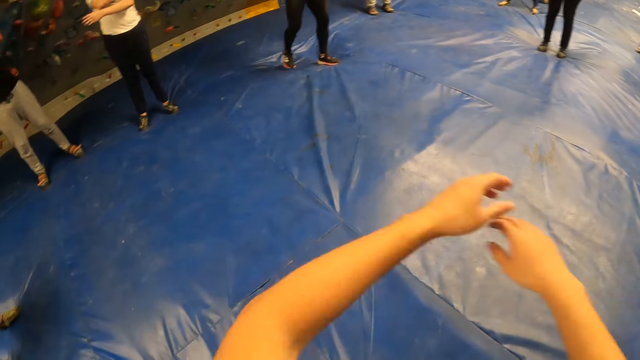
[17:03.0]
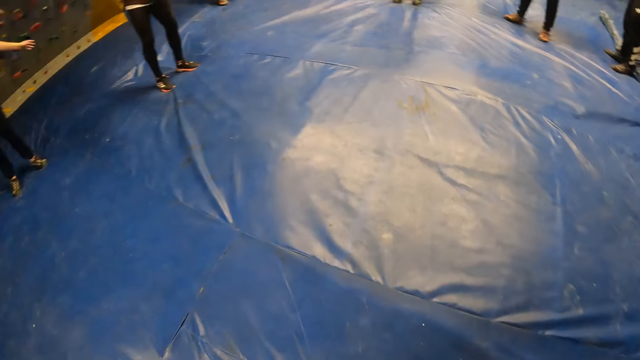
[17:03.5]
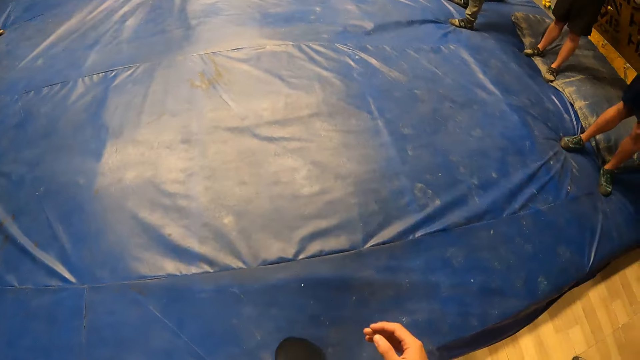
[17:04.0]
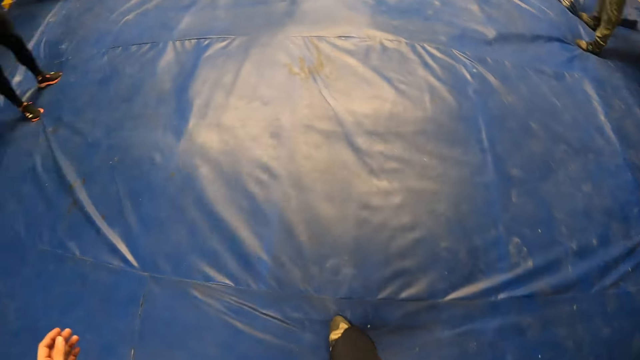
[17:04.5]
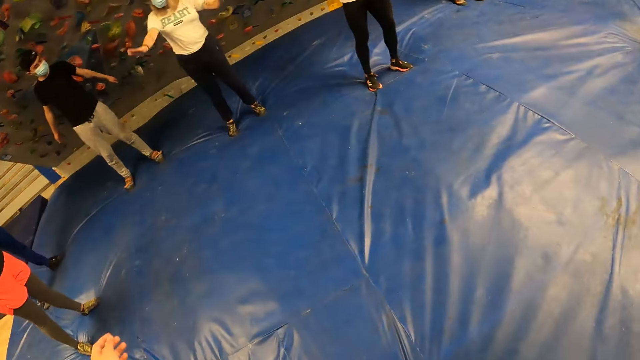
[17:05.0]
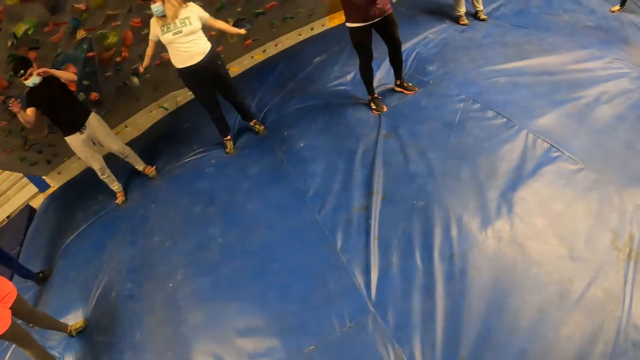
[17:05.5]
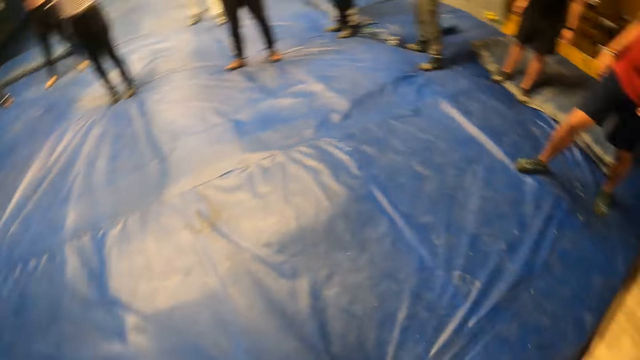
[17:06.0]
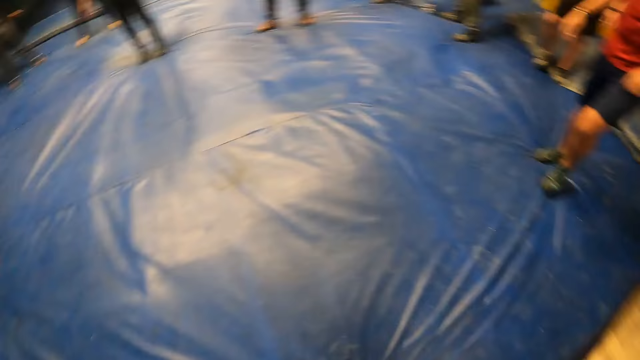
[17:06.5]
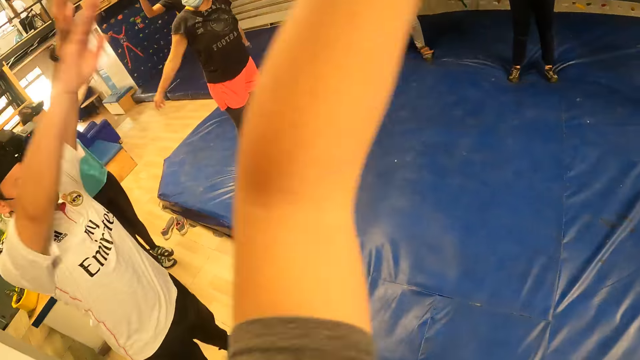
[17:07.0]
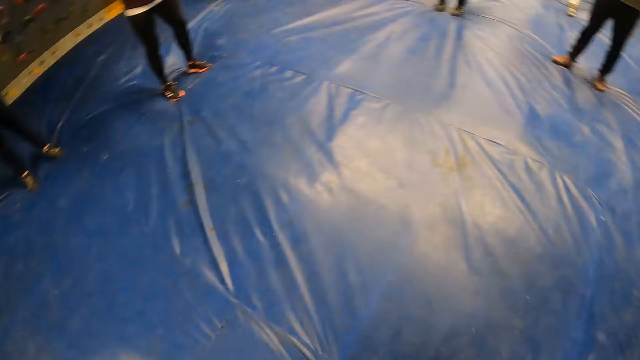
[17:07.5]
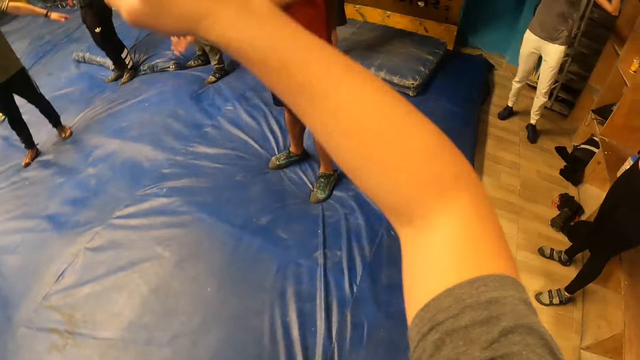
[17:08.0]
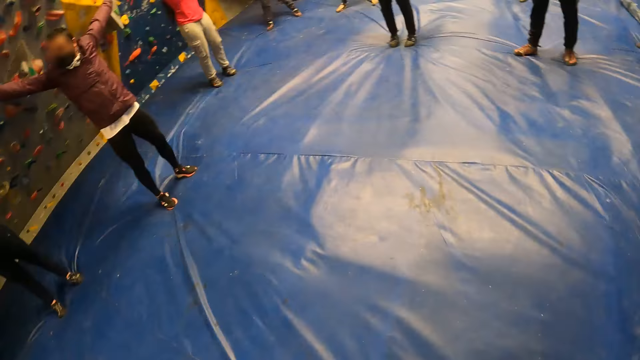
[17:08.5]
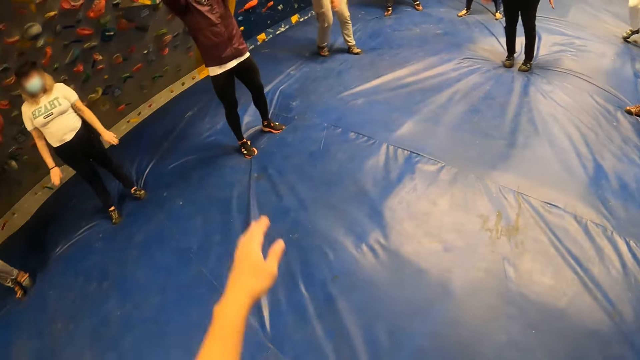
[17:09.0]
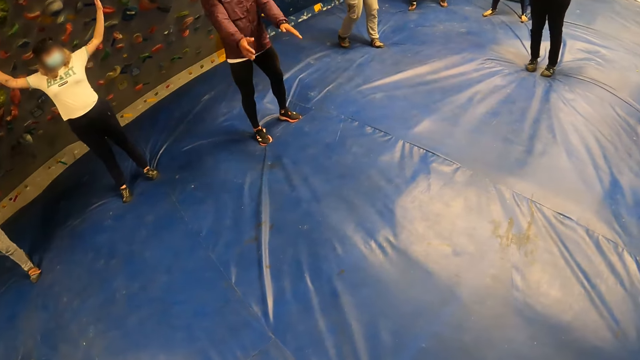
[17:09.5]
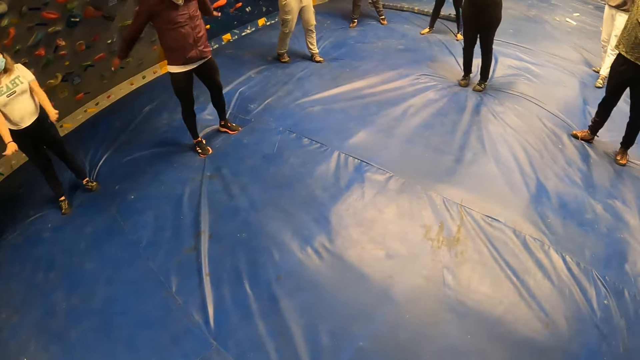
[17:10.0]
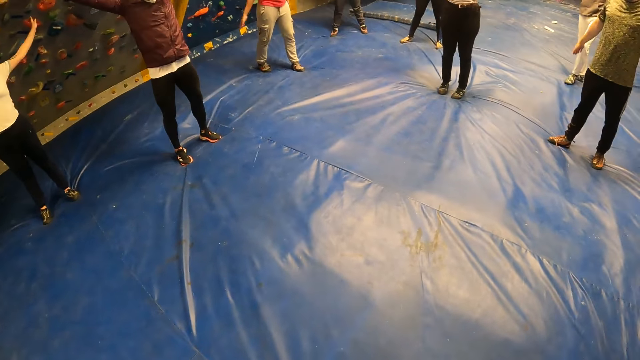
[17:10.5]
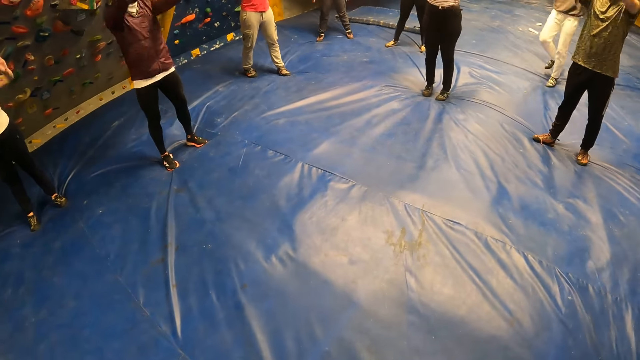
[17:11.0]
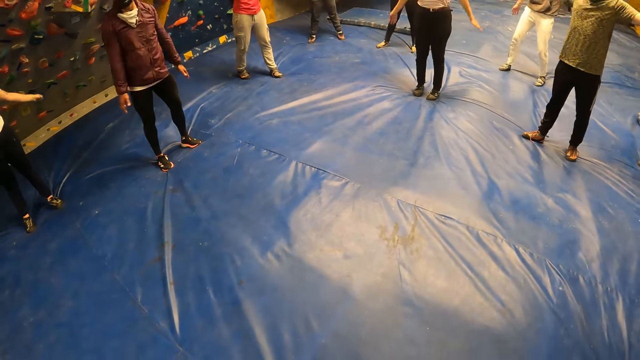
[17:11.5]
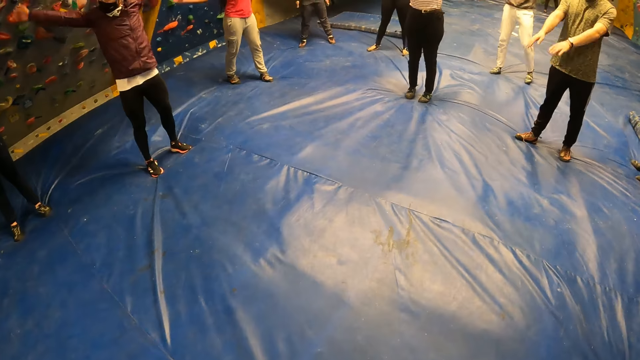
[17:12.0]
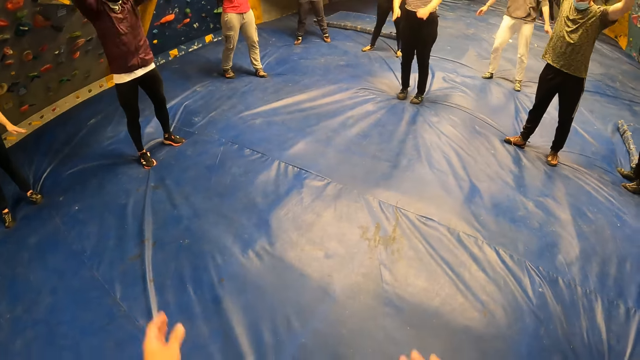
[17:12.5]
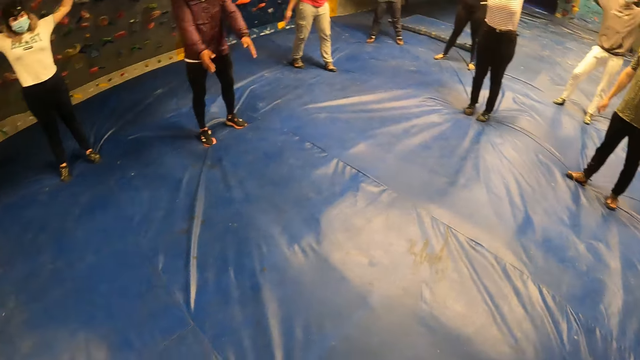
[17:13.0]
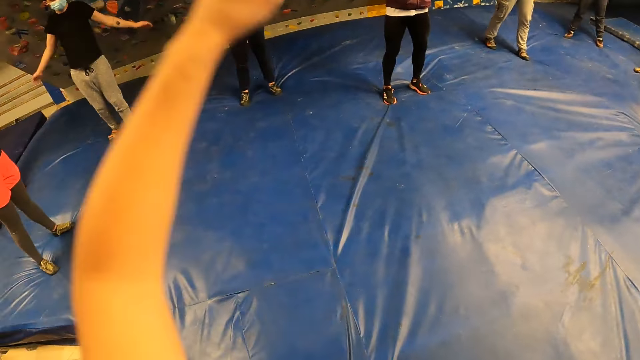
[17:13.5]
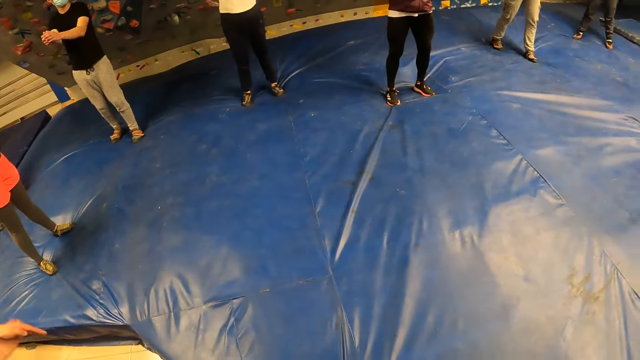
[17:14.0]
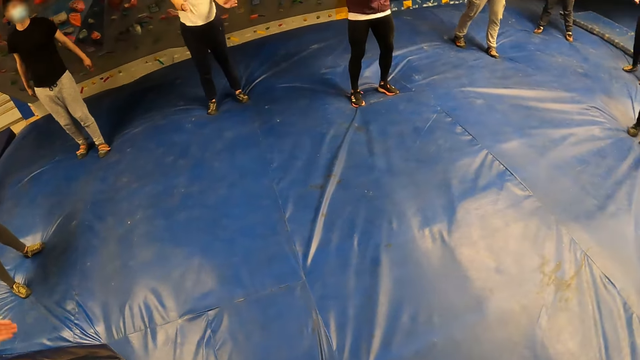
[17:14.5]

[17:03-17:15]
The camera wearer climbs onto the blue landing mattress. He swings his hands.

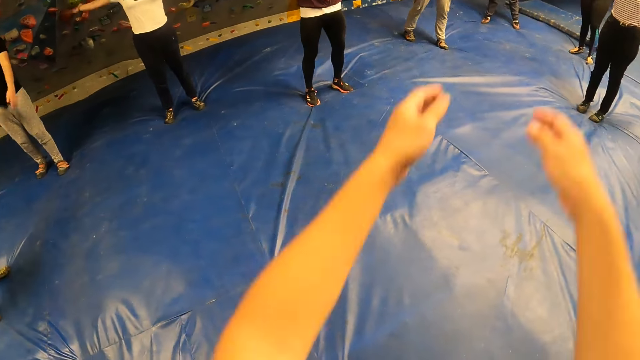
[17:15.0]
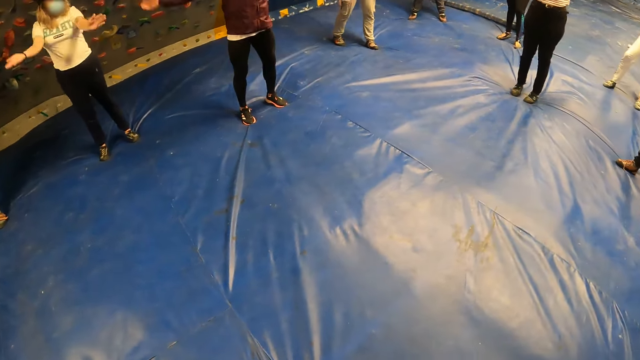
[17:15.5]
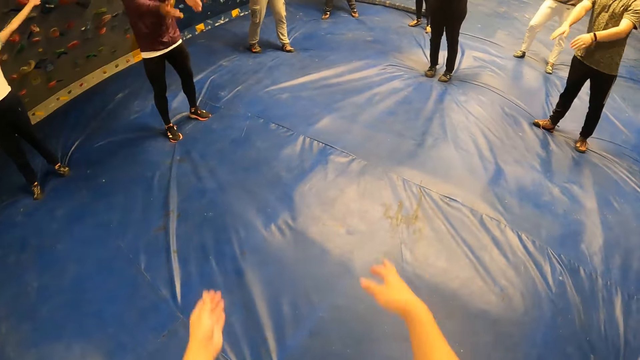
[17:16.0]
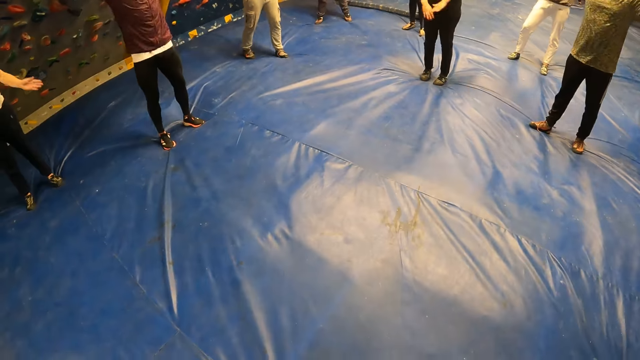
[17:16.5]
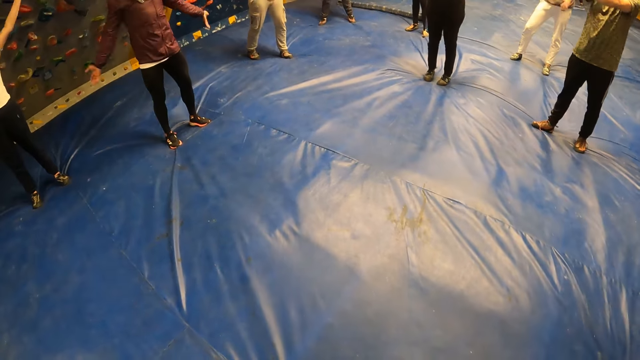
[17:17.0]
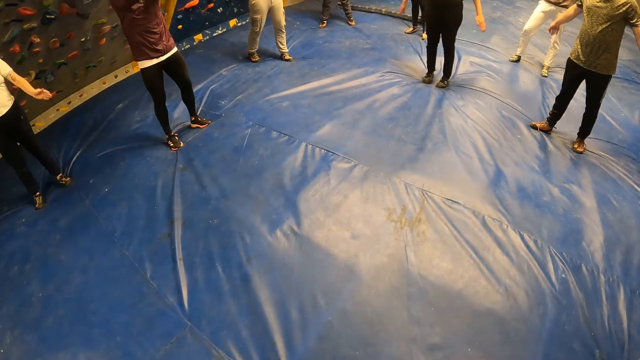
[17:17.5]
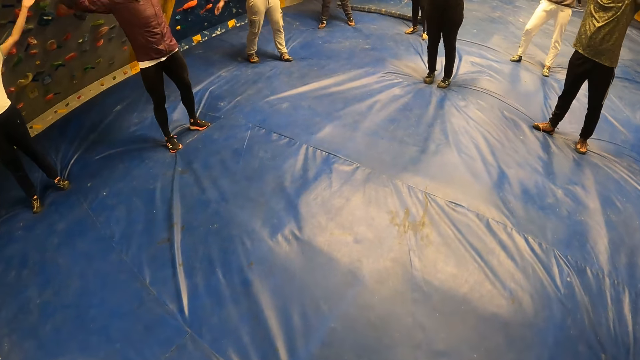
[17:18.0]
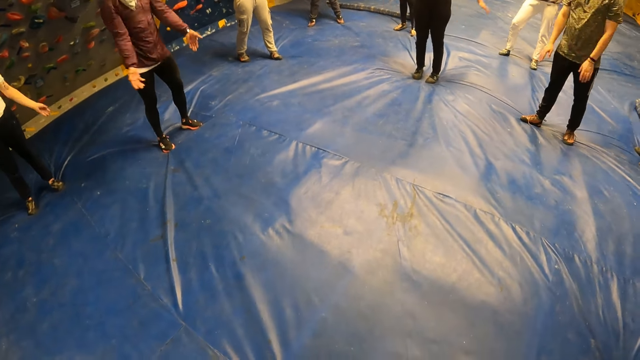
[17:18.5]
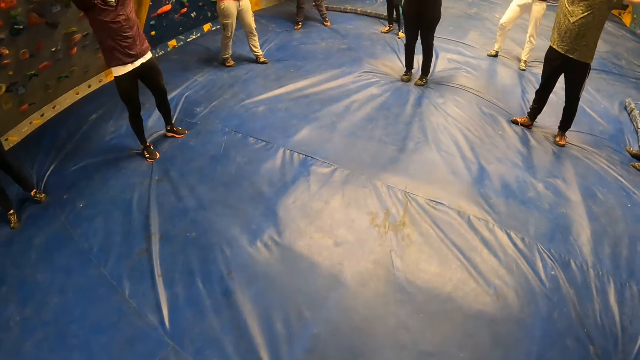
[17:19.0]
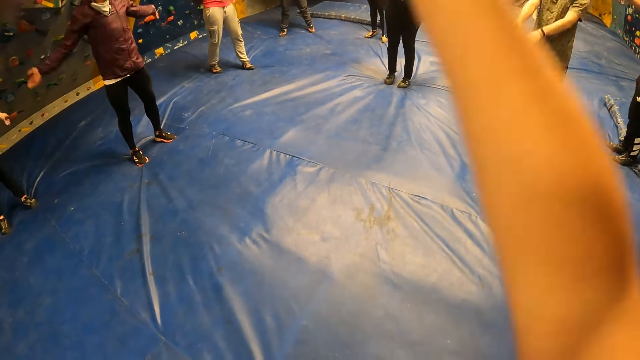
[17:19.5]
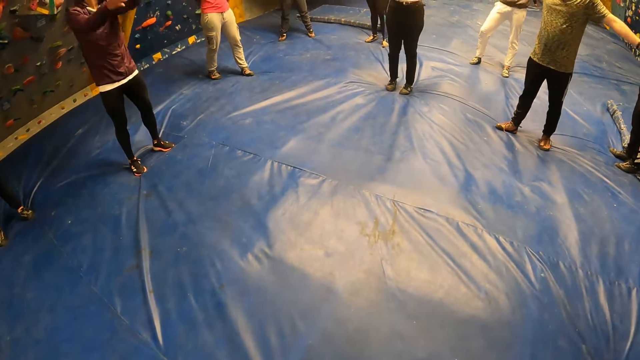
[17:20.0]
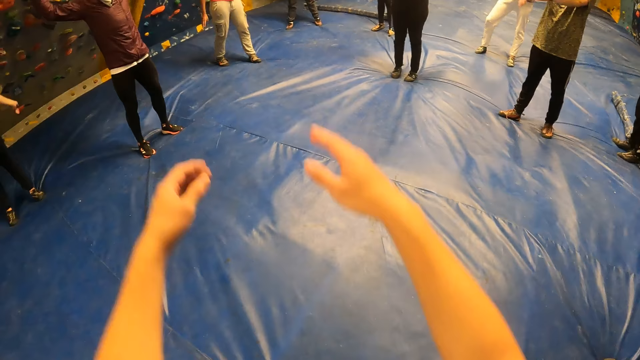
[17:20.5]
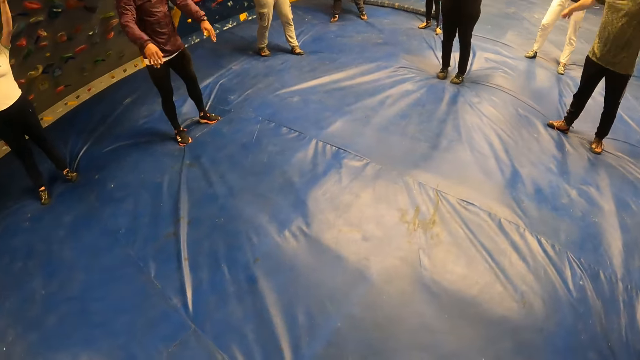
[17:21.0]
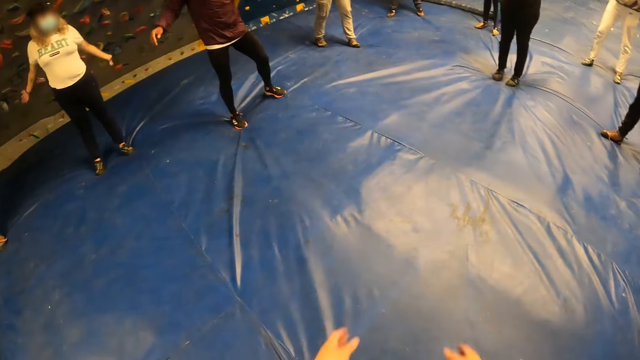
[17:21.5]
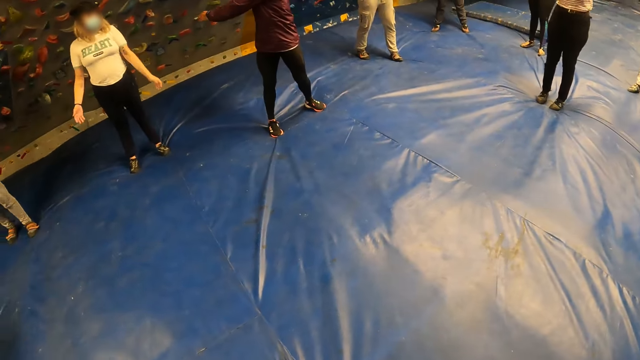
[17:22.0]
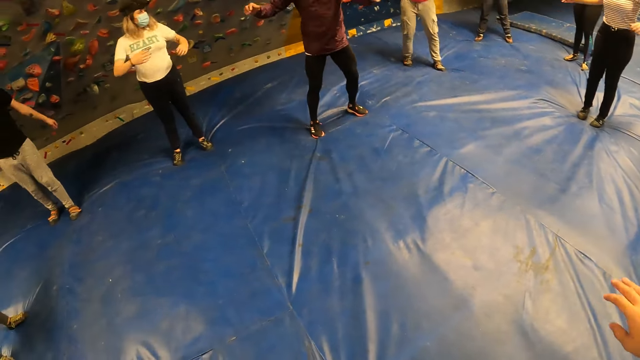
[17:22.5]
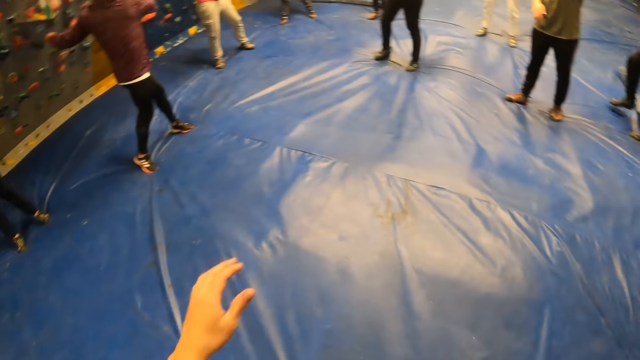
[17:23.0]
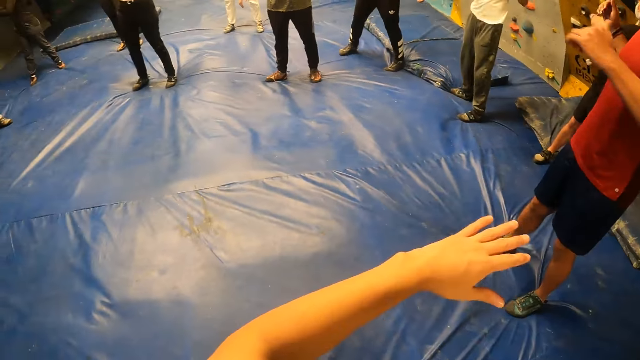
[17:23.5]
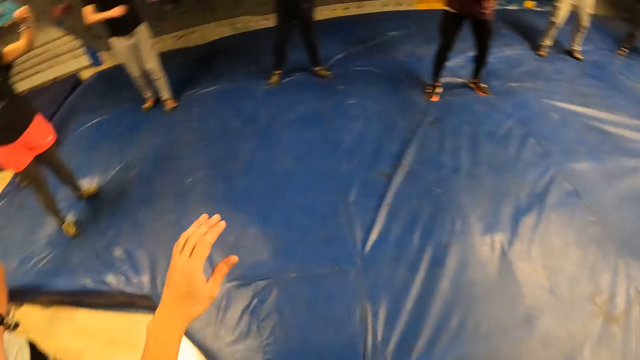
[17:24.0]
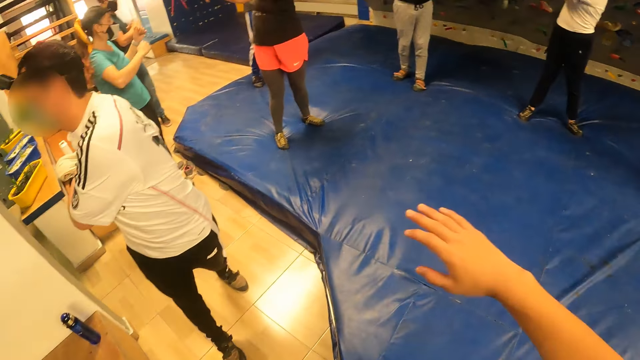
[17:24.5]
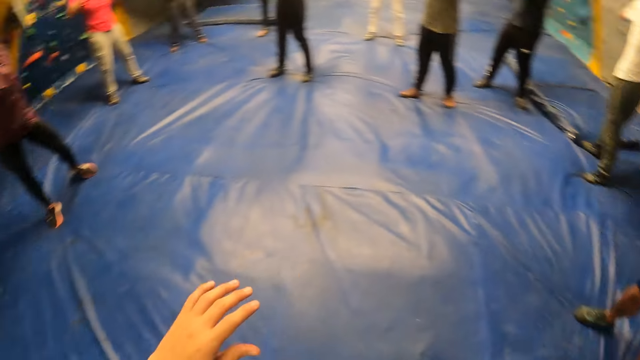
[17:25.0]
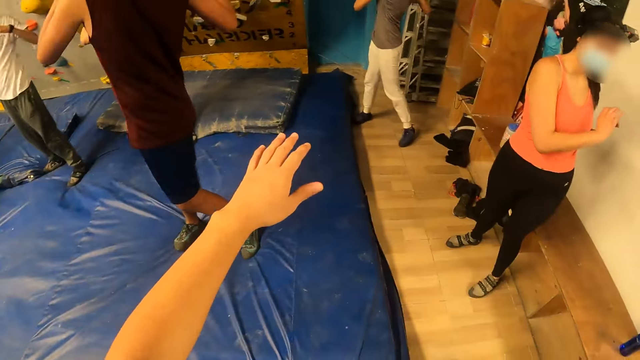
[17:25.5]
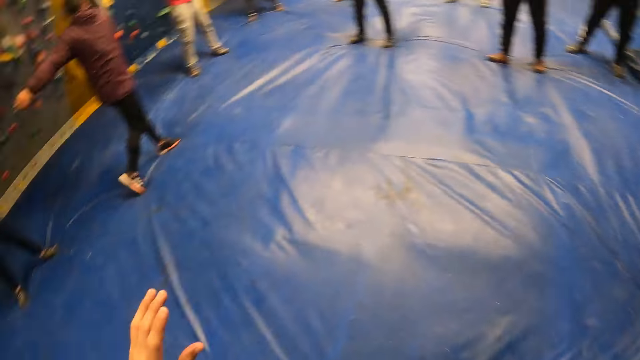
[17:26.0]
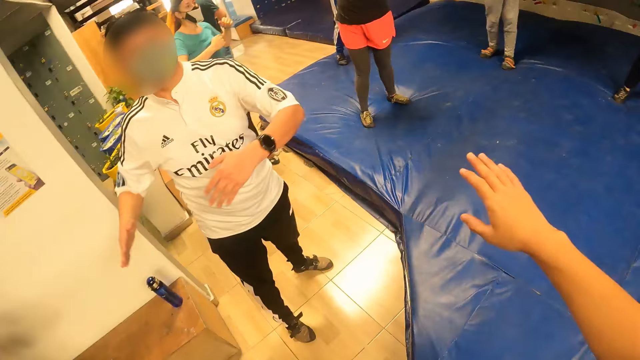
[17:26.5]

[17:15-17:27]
The instructor exercises his back. The camera wearer exercises their back. They swing their hands sideways.
